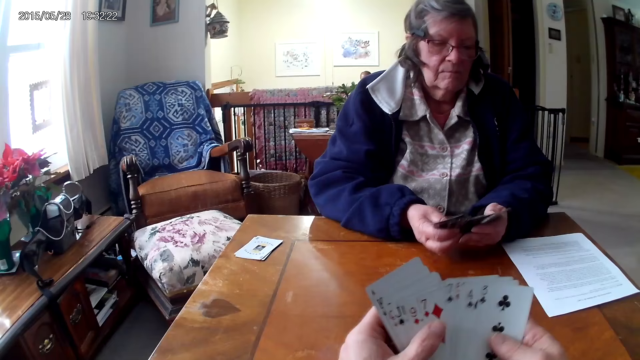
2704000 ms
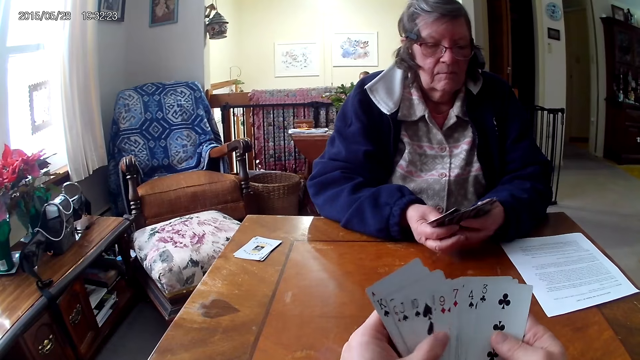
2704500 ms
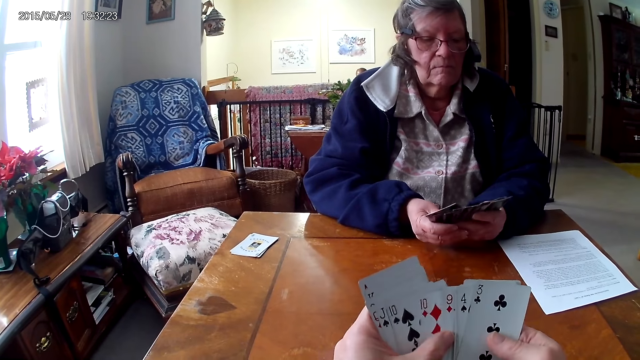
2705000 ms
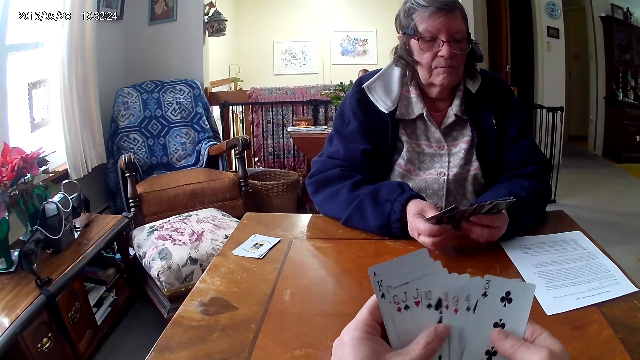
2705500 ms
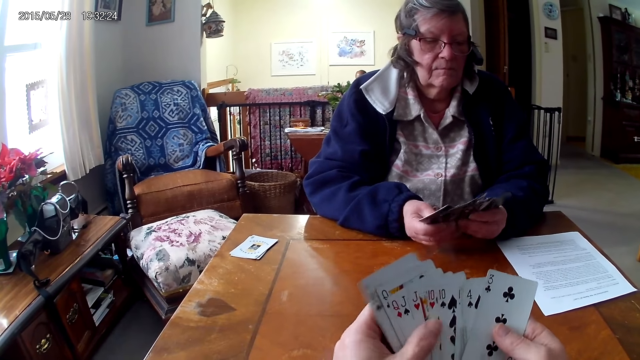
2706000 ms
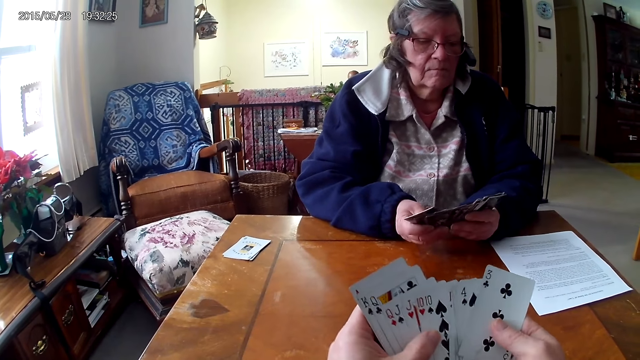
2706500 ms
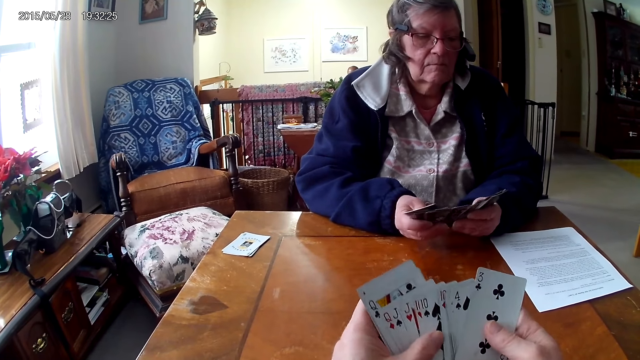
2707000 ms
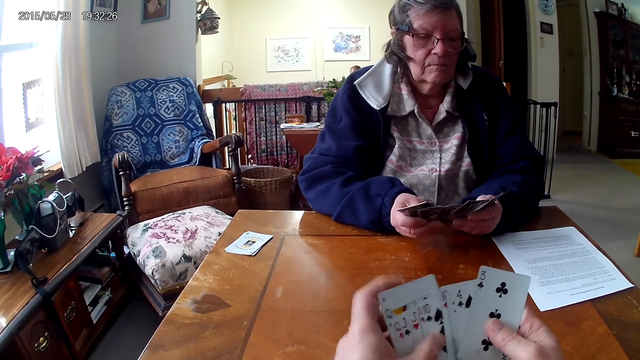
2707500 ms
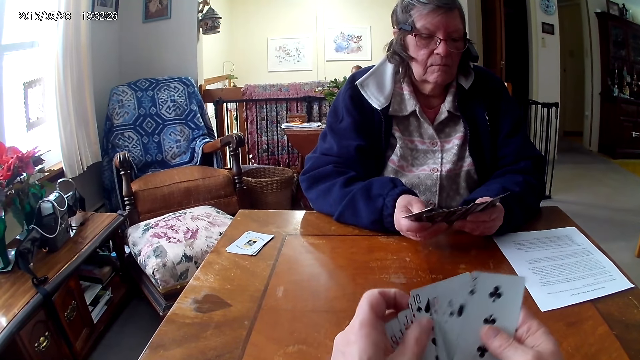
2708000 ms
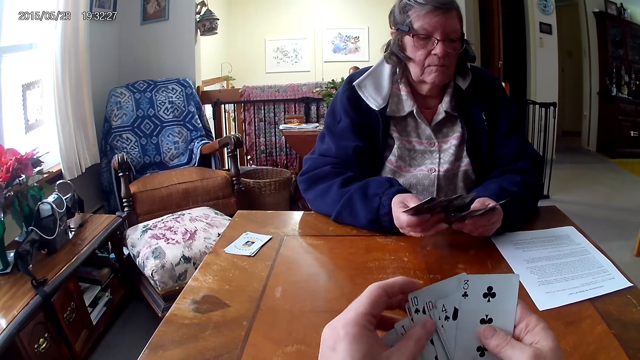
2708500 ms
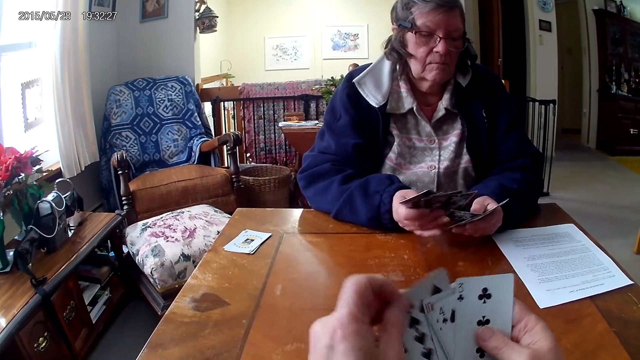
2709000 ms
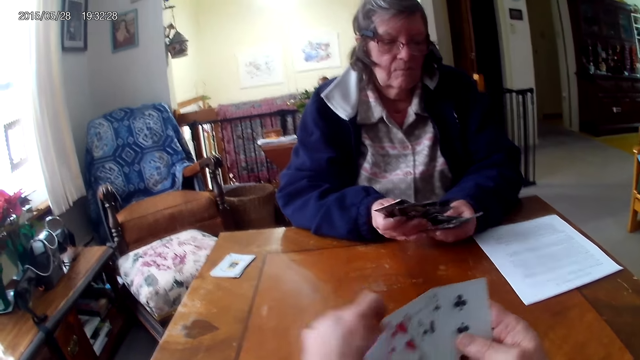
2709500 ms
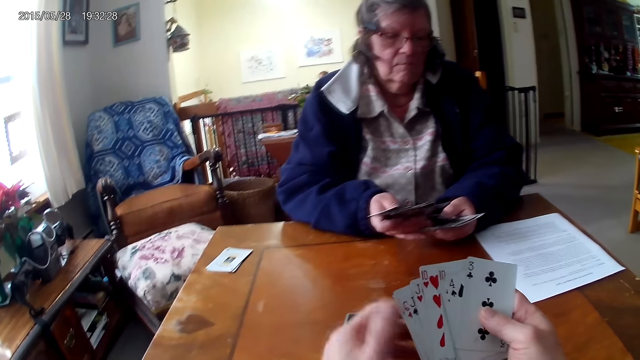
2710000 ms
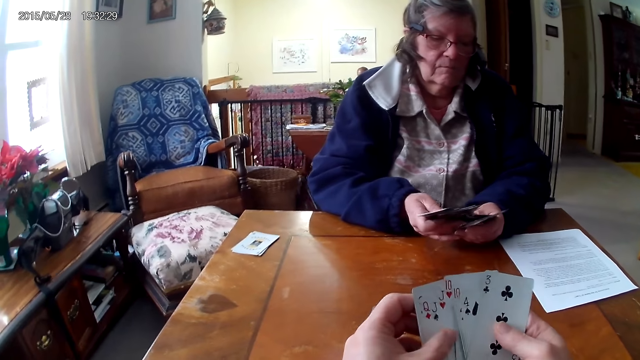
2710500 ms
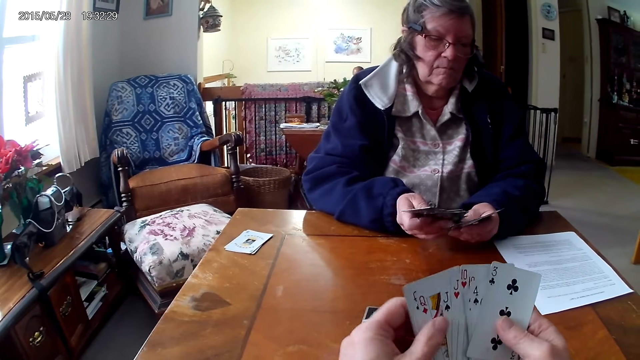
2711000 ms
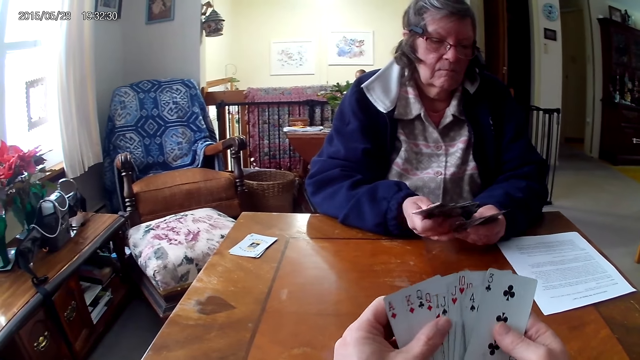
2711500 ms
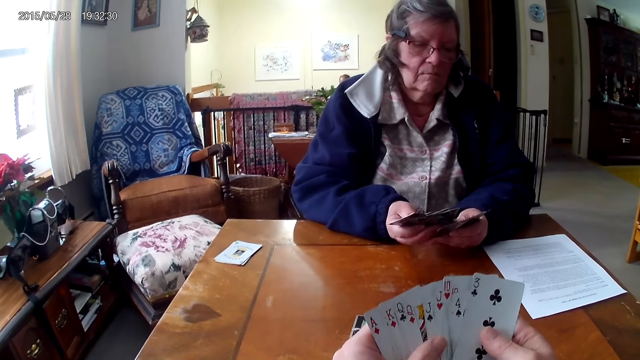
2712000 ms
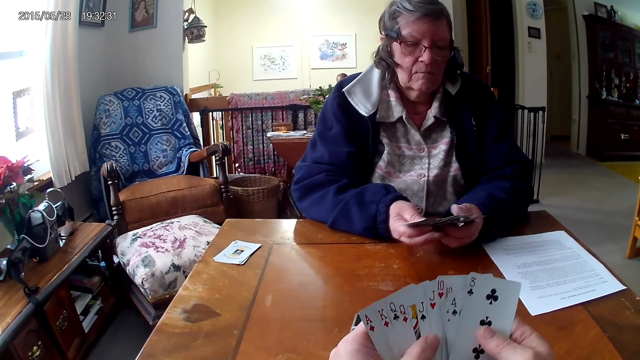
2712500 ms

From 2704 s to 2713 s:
The camera wearer puts a card on the table.

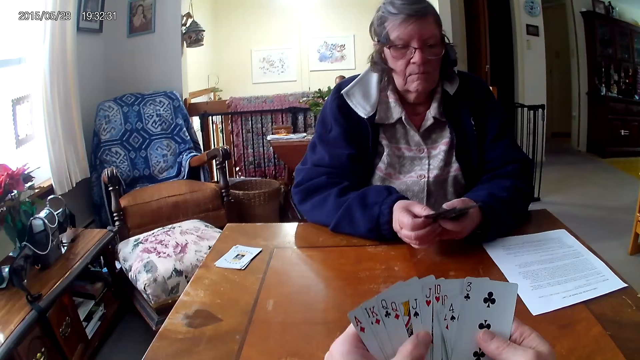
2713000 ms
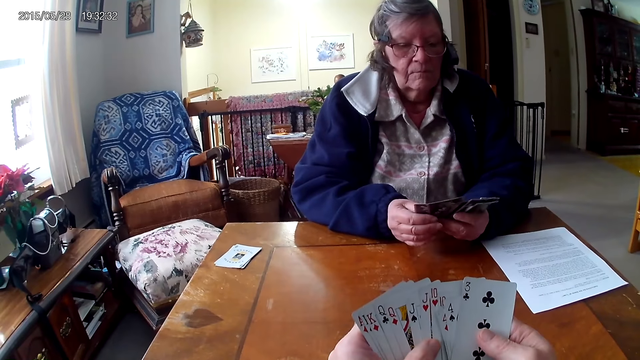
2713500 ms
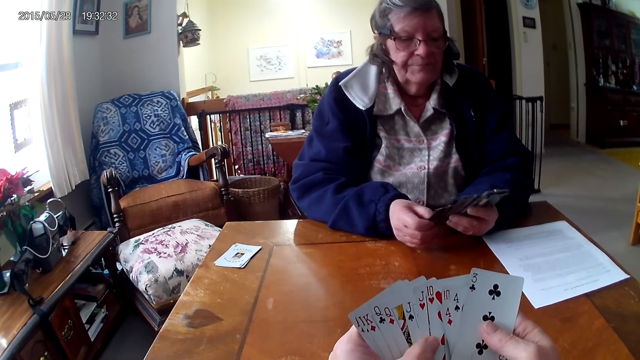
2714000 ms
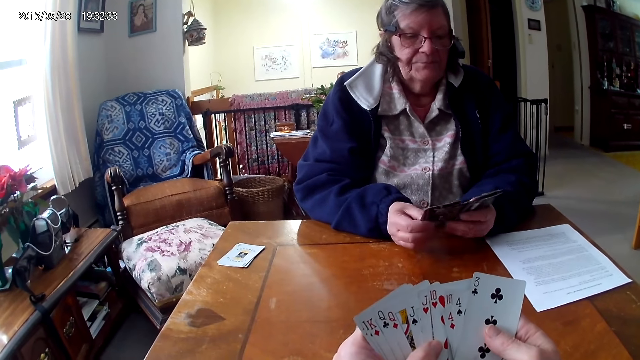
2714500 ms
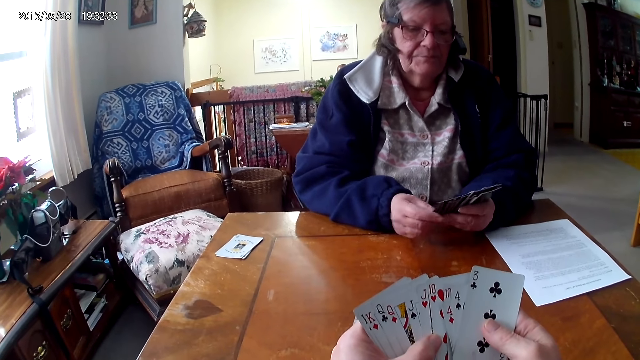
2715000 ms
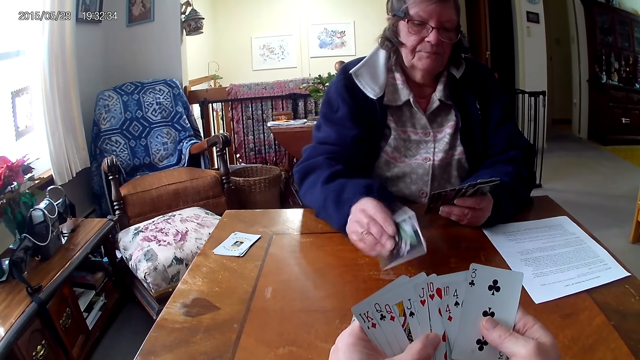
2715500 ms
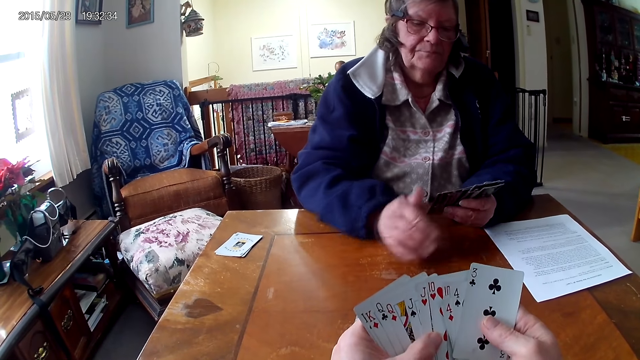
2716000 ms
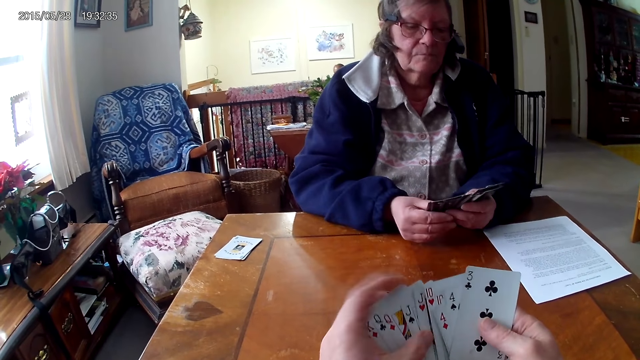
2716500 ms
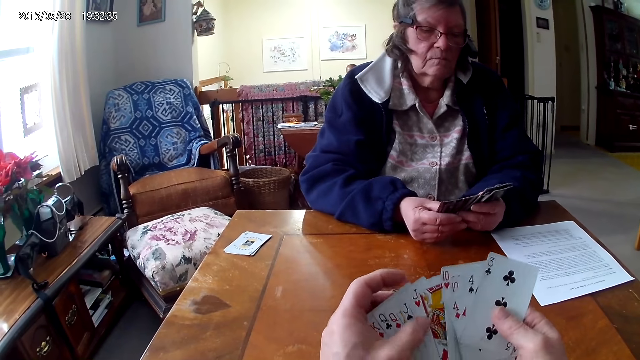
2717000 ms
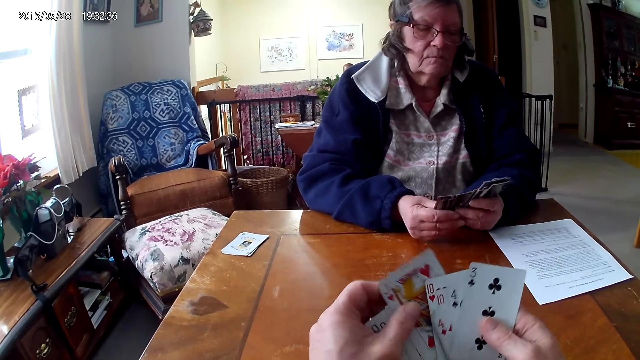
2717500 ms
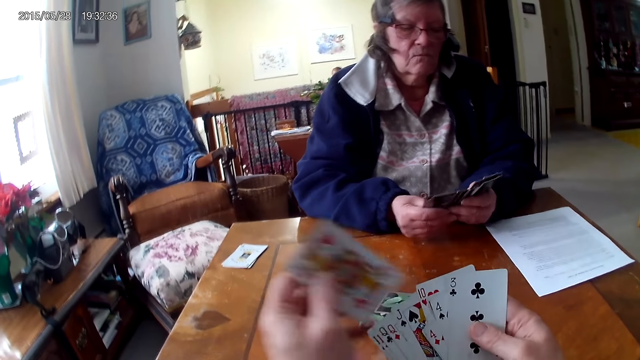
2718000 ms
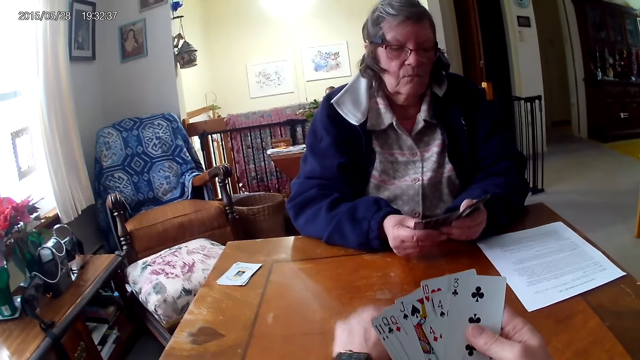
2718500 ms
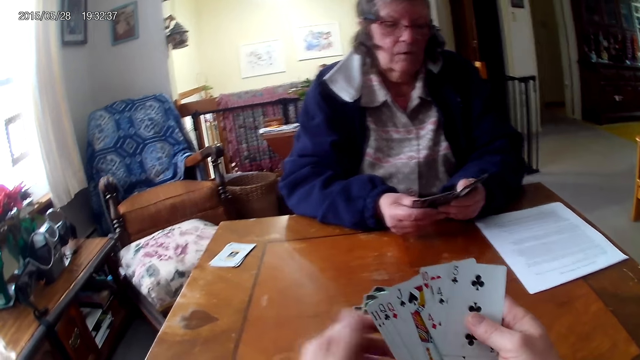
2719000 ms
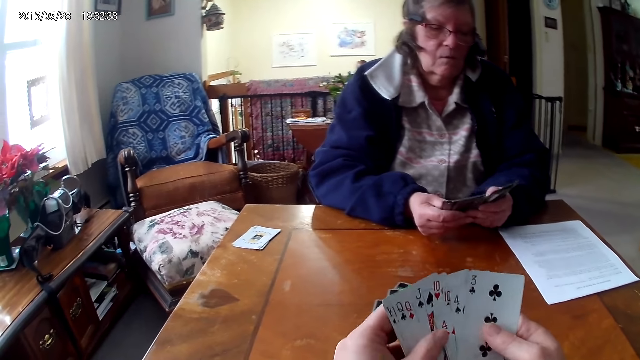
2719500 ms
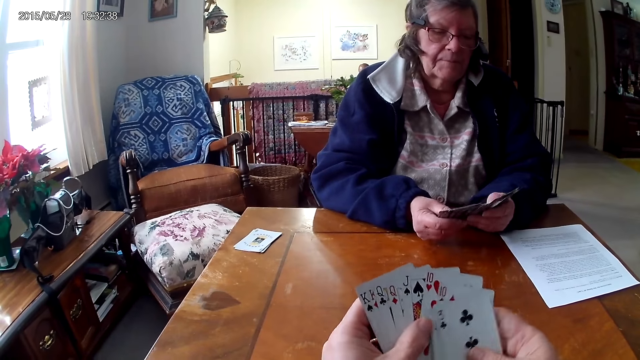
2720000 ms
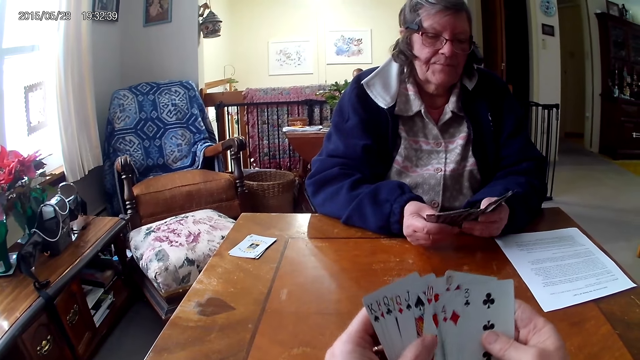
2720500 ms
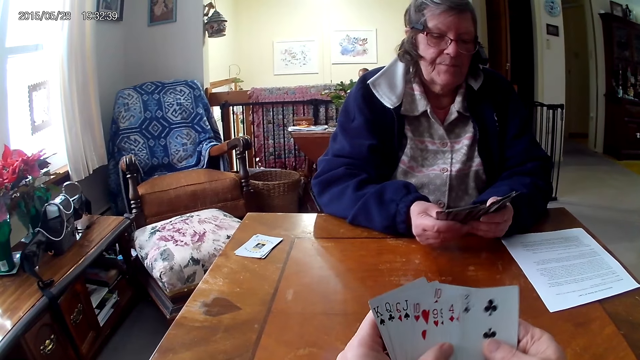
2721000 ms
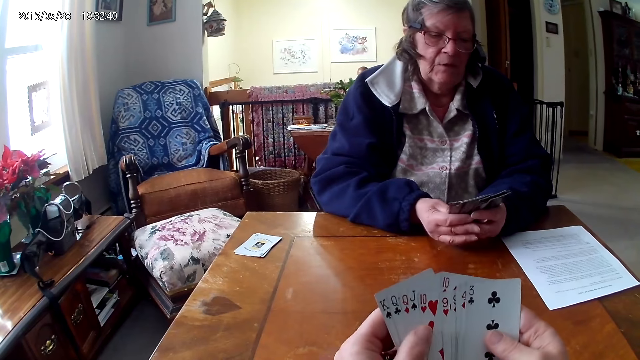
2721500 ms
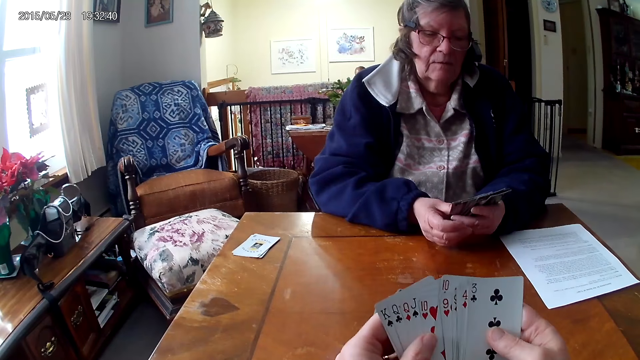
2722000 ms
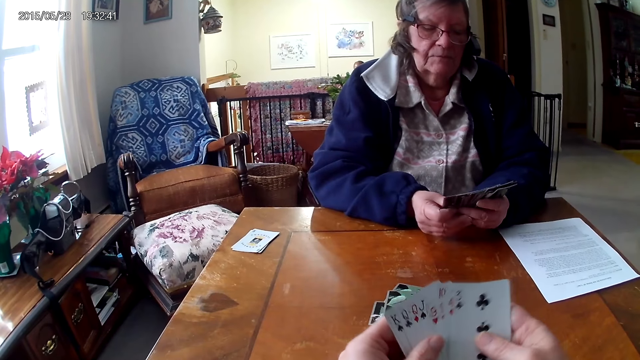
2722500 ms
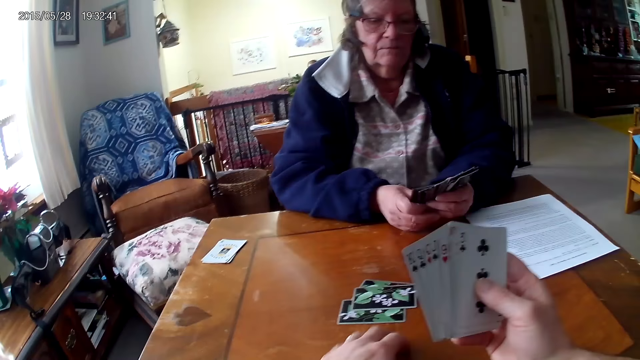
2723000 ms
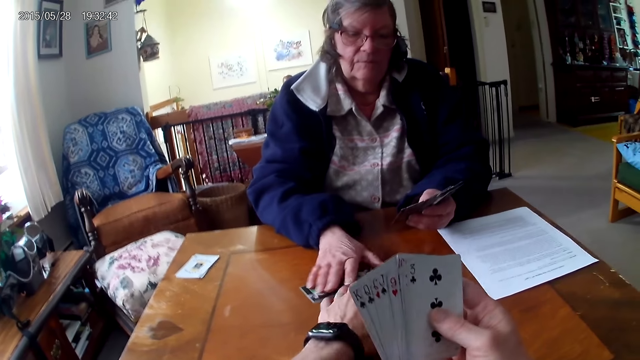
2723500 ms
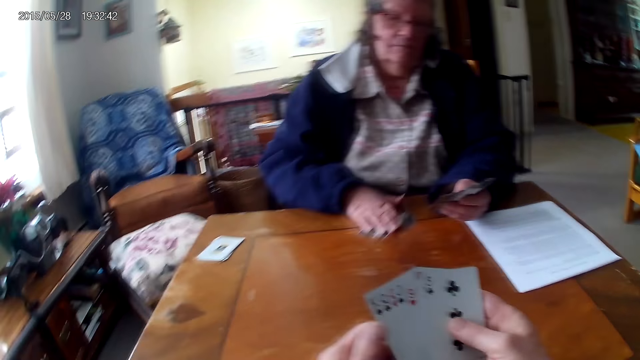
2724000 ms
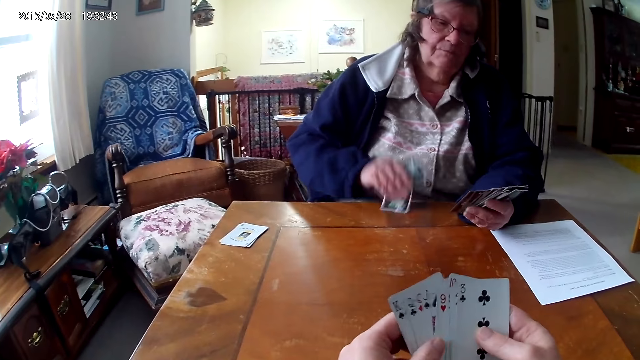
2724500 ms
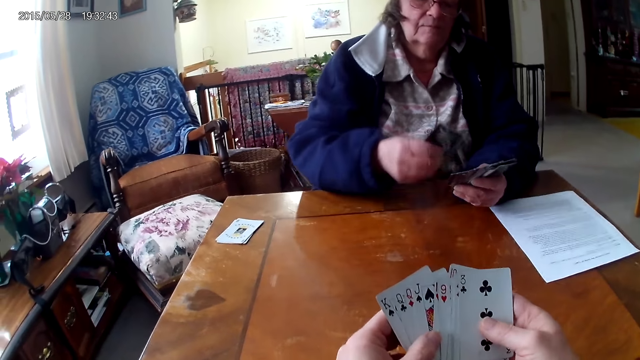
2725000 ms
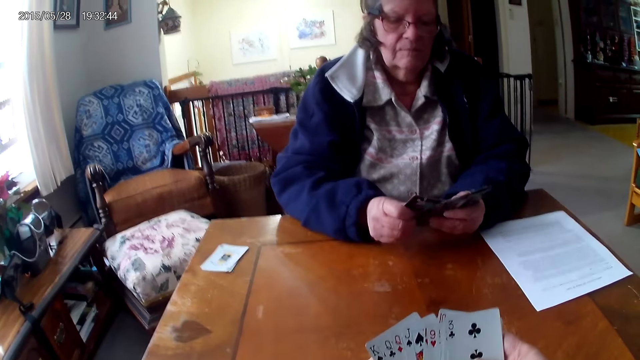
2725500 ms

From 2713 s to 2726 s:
A woman puts the card on the table. The camera wearer puts the card on the table. They push the cards. The woman picks the cards on the table. The camera wearer and the woman play cards.
